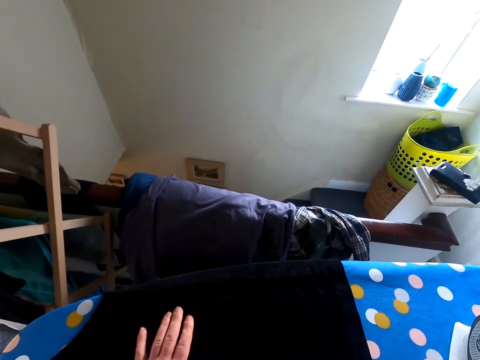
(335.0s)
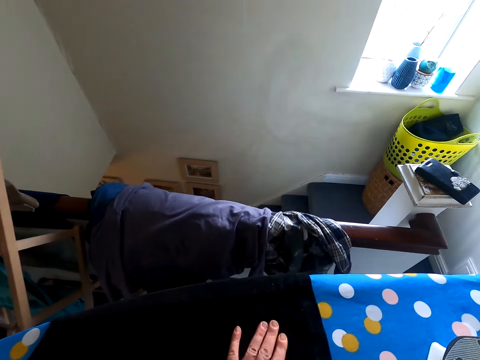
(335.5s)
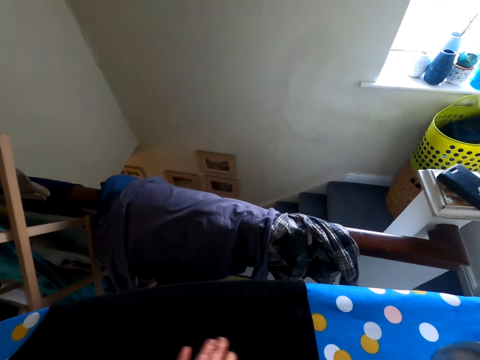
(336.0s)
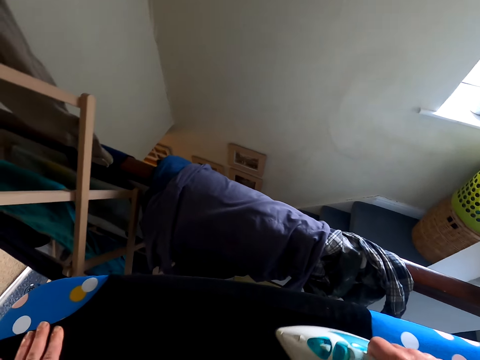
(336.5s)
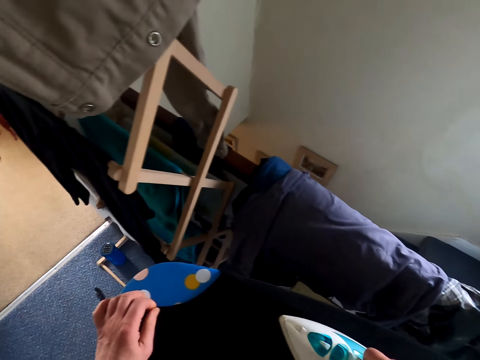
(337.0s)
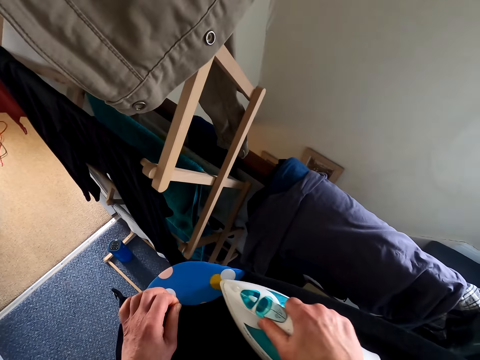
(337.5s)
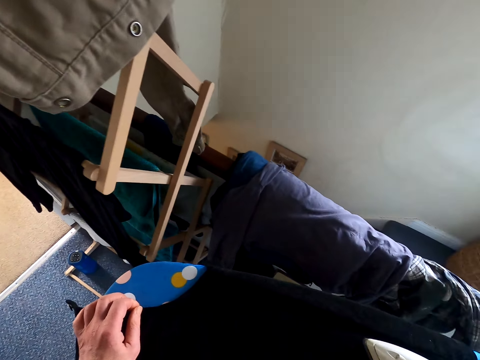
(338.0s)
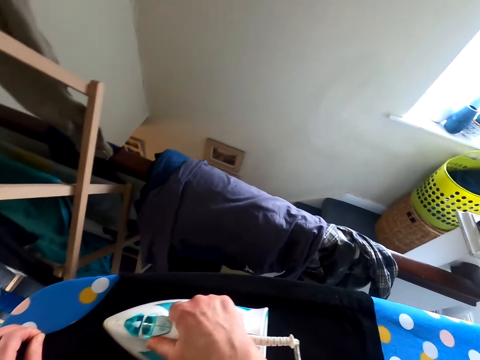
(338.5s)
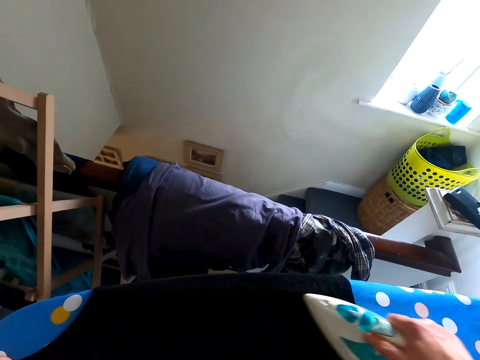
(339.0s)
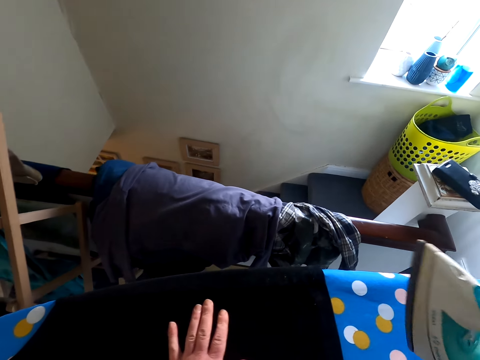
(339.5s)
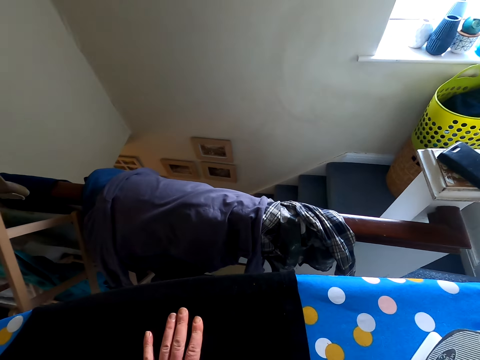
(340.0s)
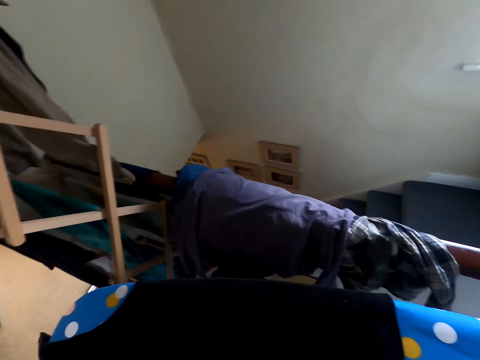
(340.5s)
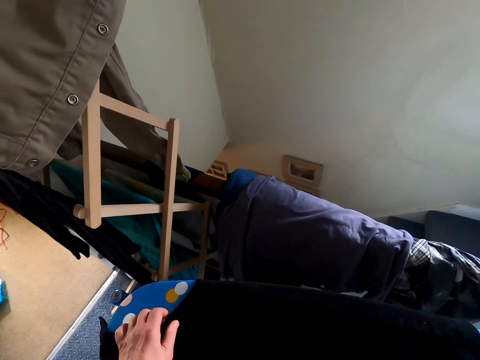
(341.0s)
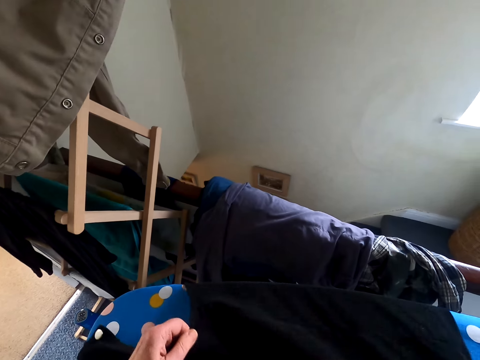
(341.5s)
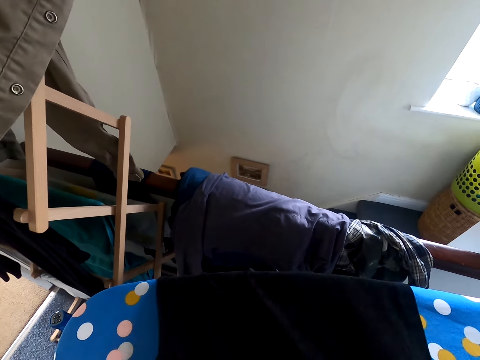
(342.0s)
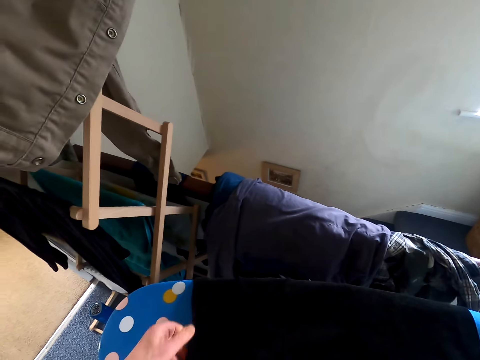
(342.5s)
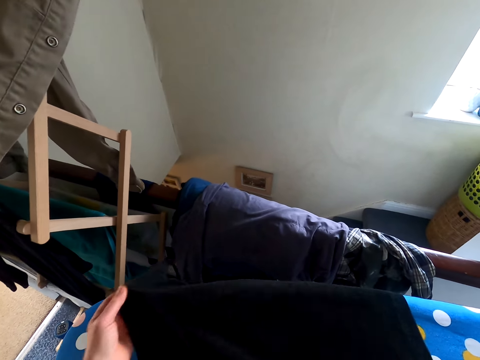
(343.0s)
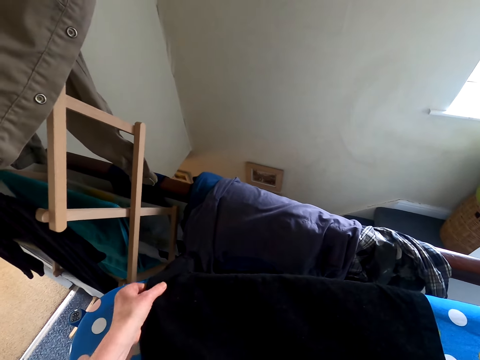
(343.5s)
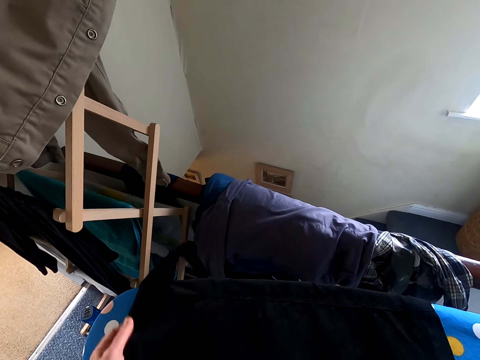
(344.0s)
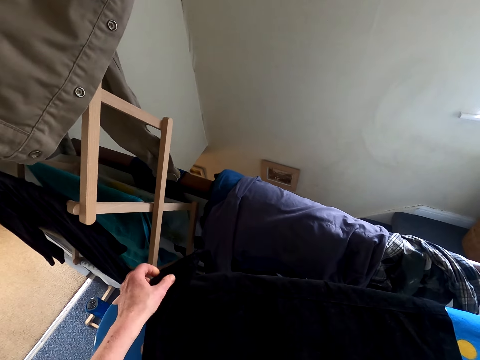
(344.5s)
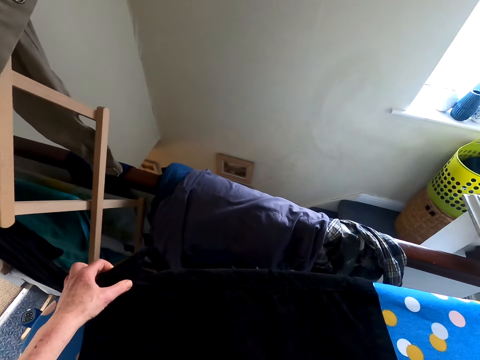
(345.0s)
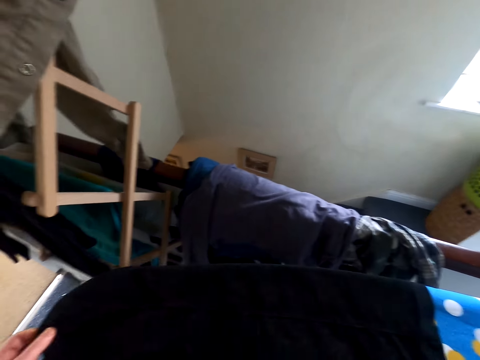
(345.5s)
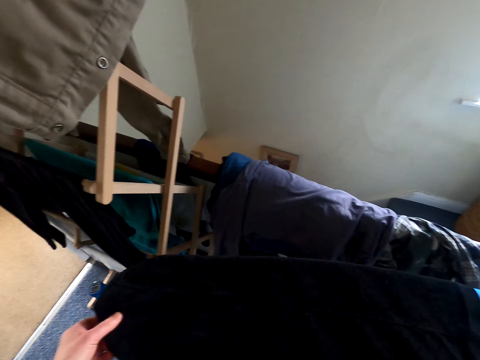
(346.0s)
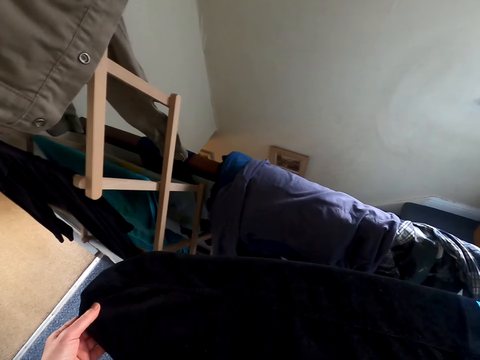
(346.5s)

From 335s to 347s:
The camera wearer irons the top. They put the iron down. They adjust the cloth on the ironing table. They touch the top.

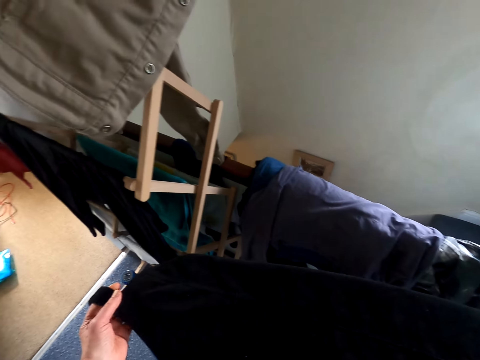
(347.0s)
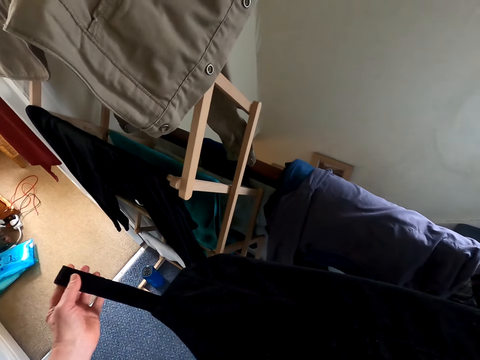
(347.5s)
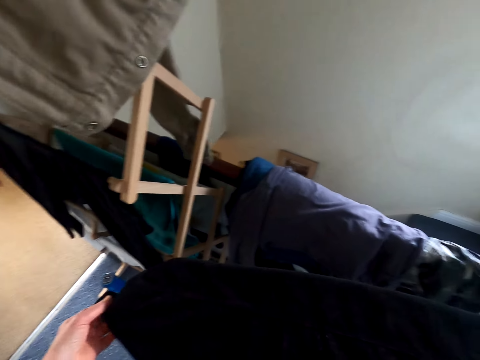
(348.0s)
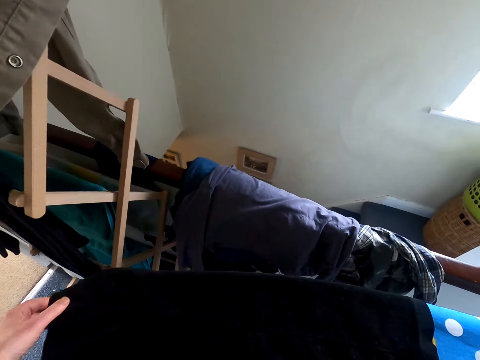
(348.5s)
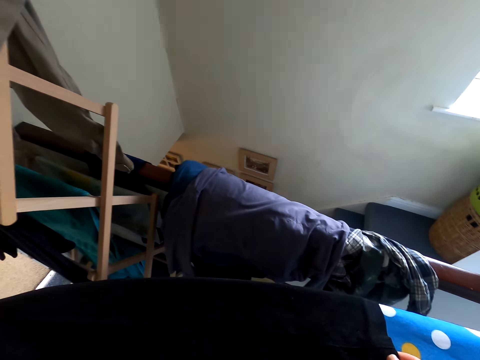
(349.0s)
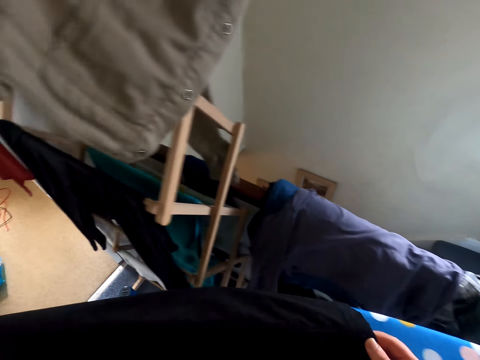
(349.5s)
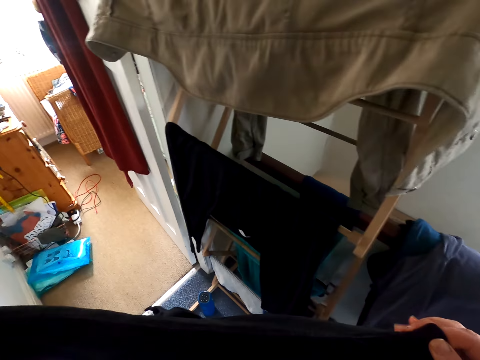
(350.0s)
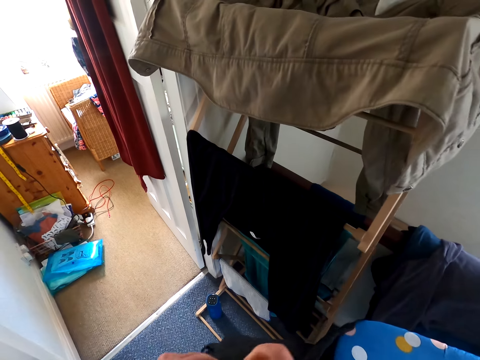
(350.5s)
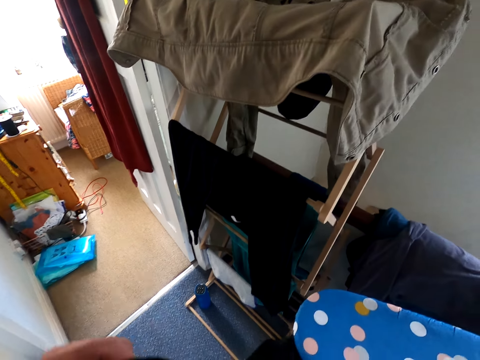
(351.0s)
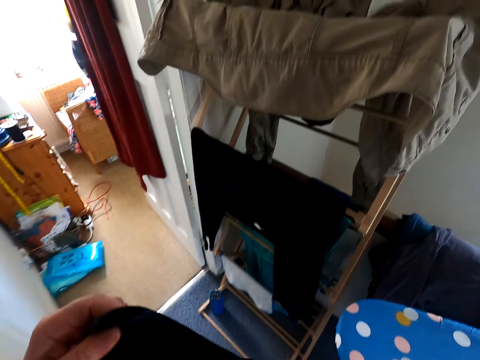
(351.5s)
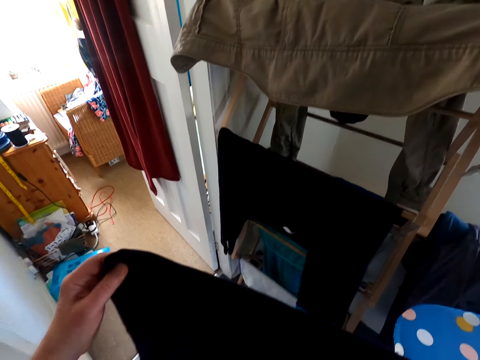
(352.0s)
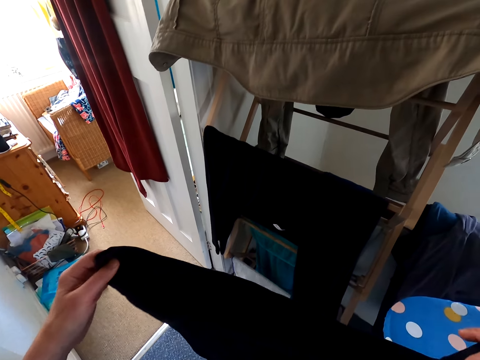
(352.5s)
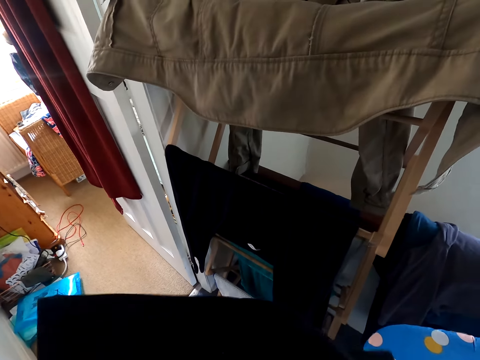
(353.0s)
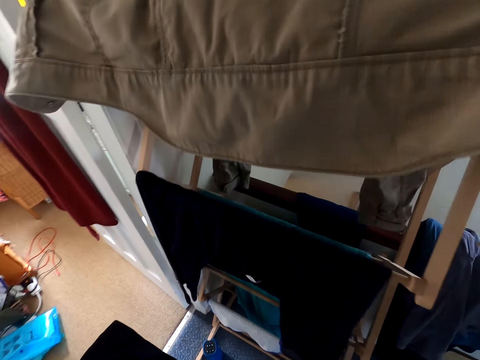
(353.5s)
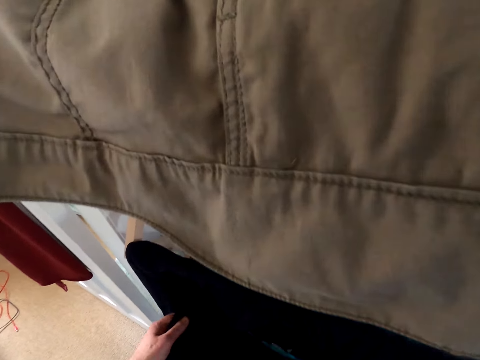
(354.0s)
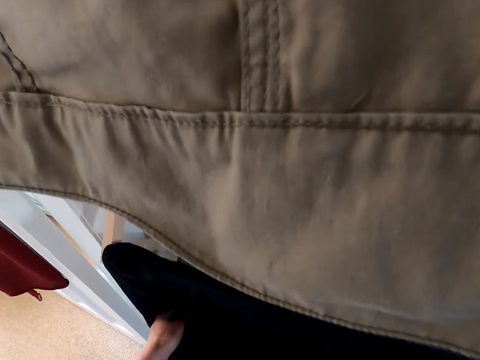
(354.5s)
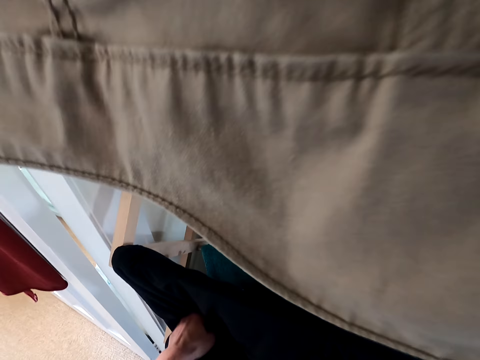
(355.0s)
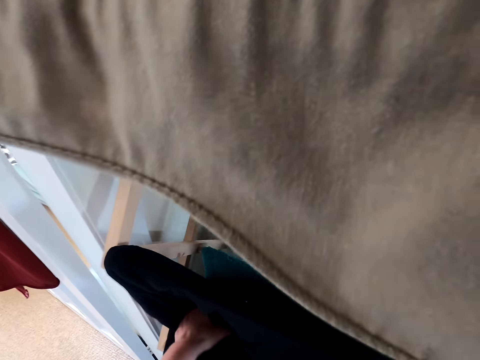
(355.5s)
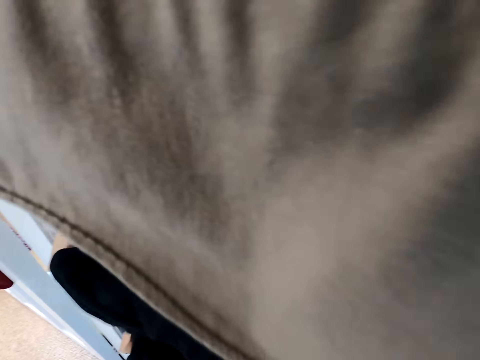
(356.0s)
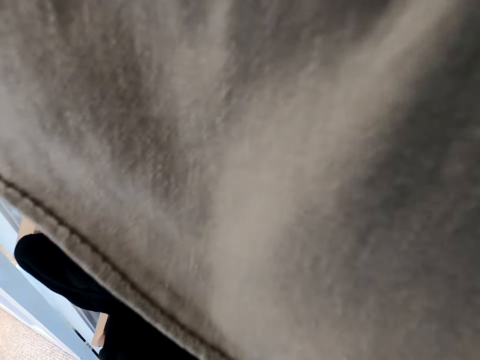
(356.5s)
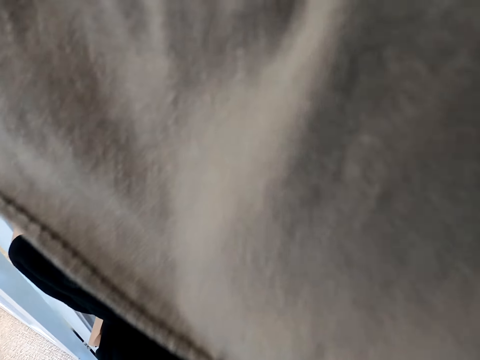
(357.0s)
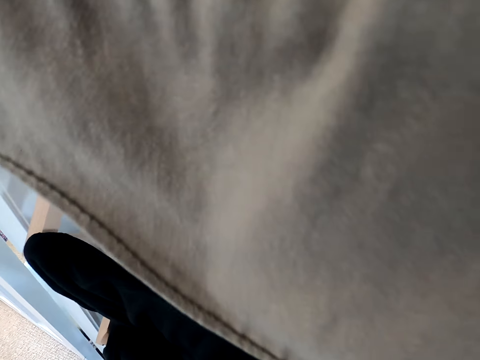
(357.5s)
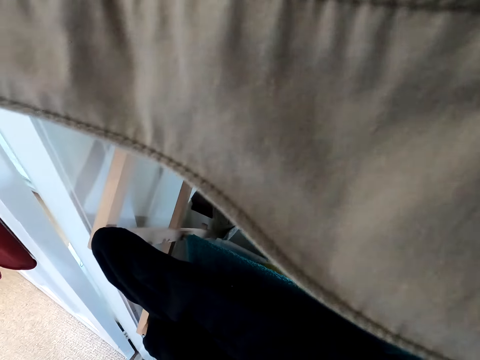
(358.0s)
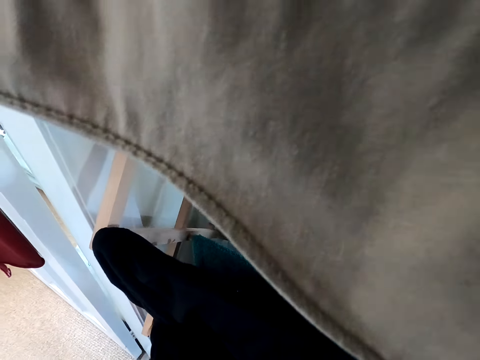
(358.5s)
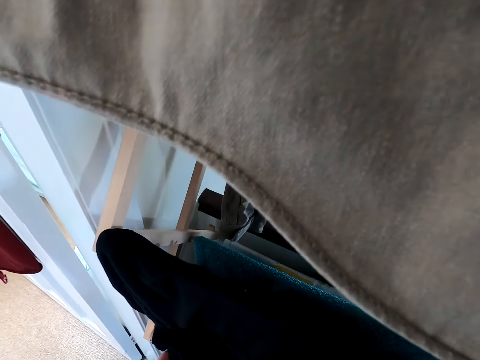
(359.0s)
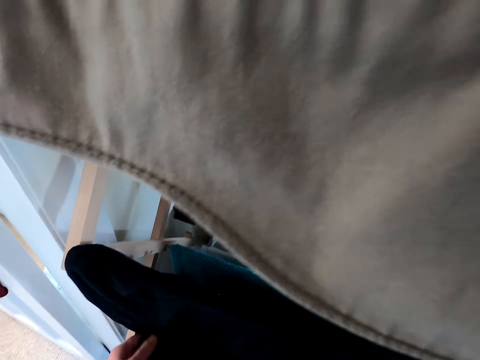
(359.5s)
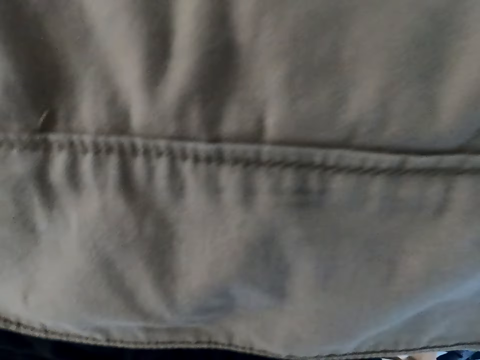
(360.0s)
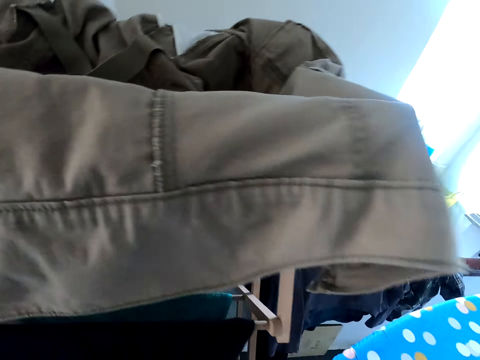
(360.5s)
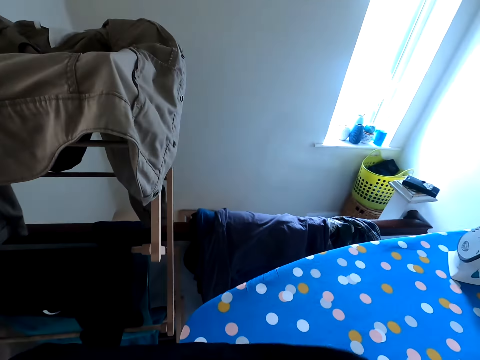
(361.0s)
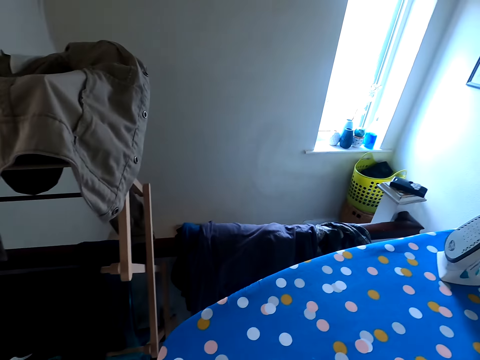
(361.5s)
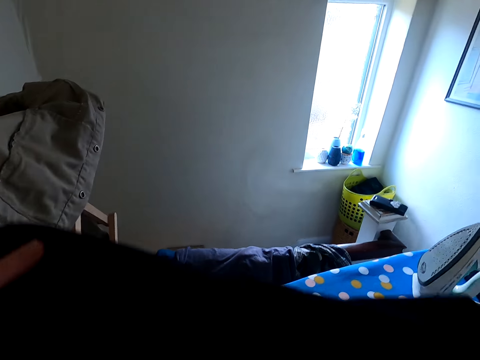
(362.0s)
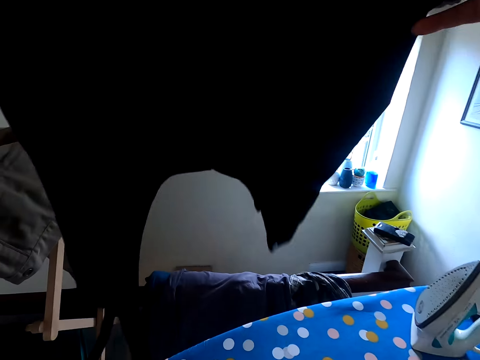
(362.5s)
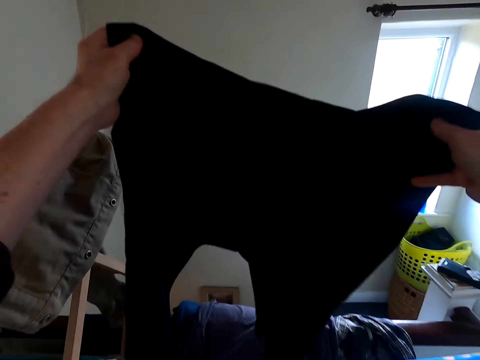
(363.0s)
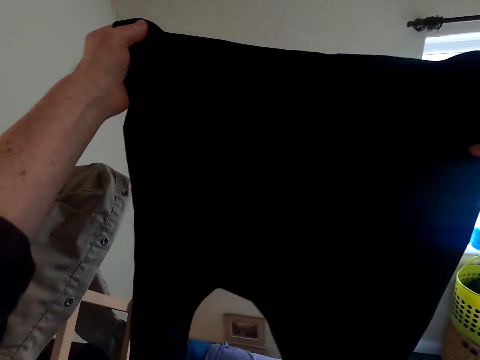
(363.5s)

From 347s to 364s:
The camera wearer removes the cloth from the ironing table. They touch the top. They straighten the cloth. They hang the cloth on the closet. They move around the room. They straighten the cloth.
